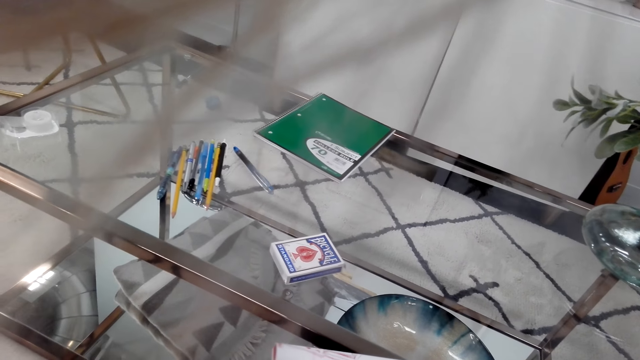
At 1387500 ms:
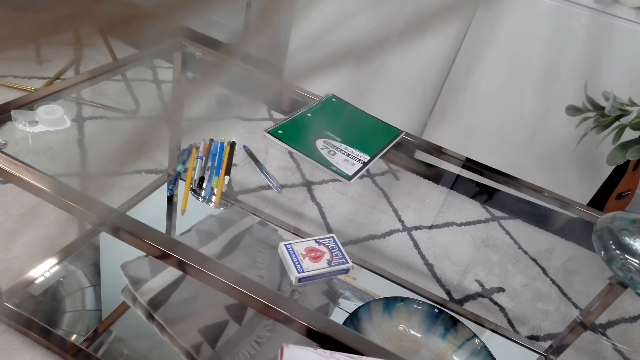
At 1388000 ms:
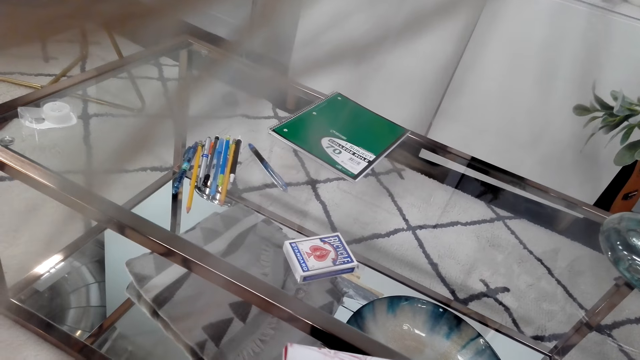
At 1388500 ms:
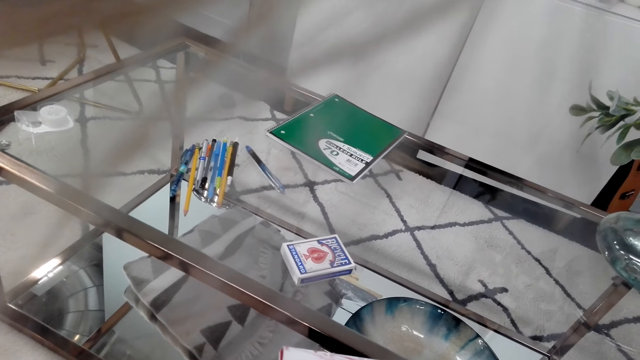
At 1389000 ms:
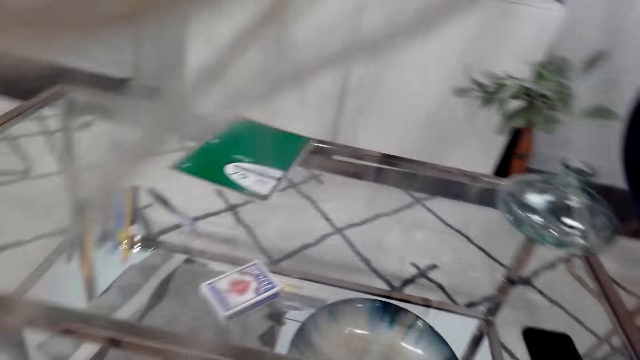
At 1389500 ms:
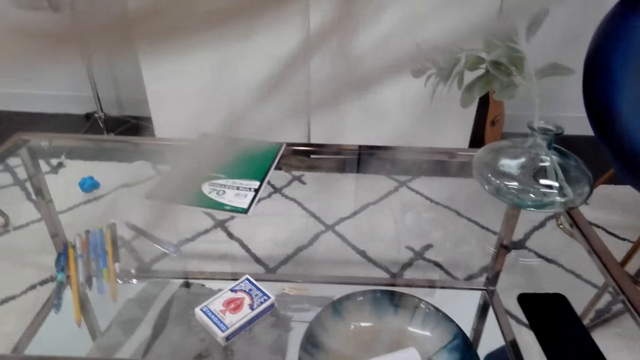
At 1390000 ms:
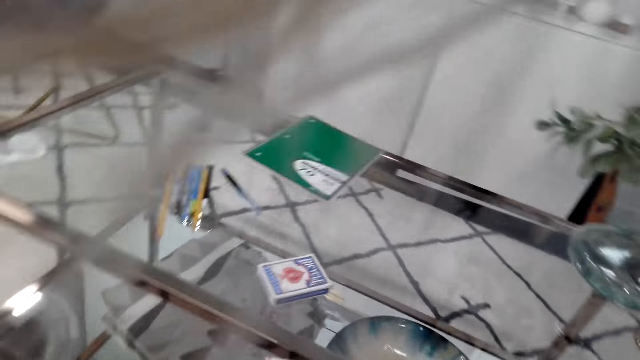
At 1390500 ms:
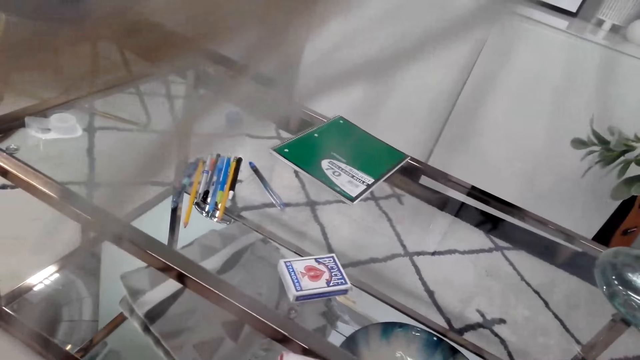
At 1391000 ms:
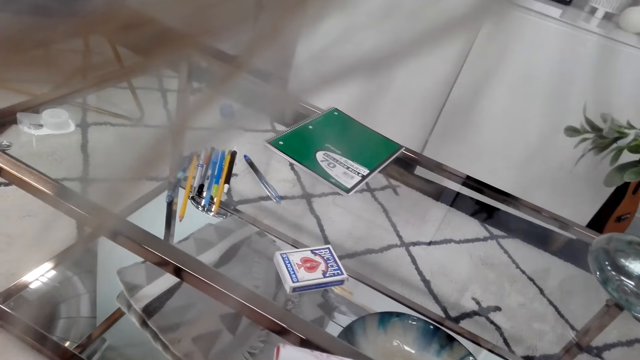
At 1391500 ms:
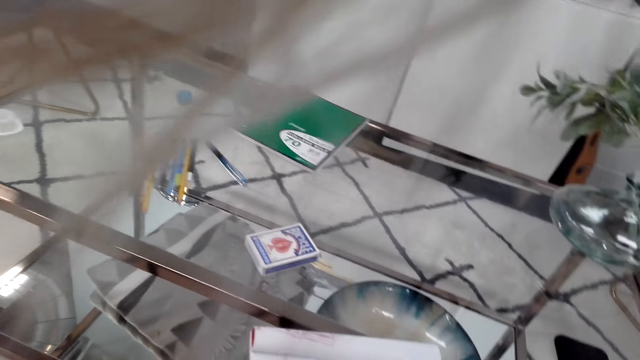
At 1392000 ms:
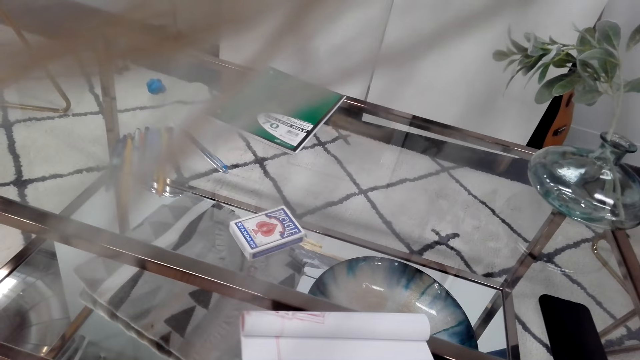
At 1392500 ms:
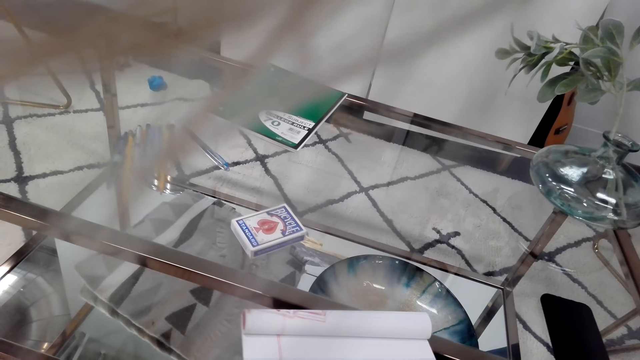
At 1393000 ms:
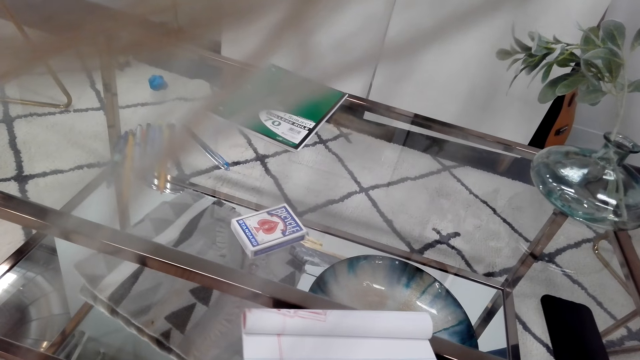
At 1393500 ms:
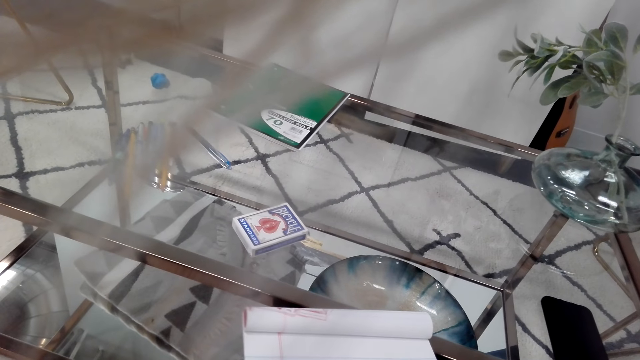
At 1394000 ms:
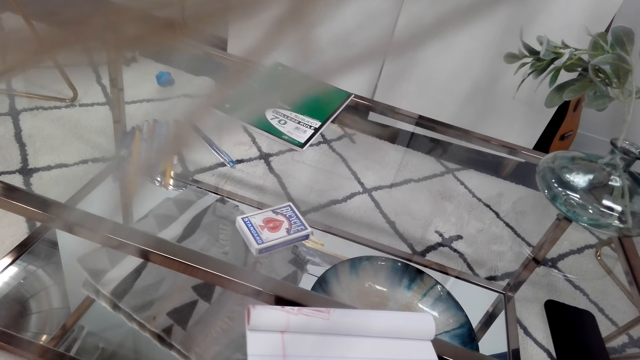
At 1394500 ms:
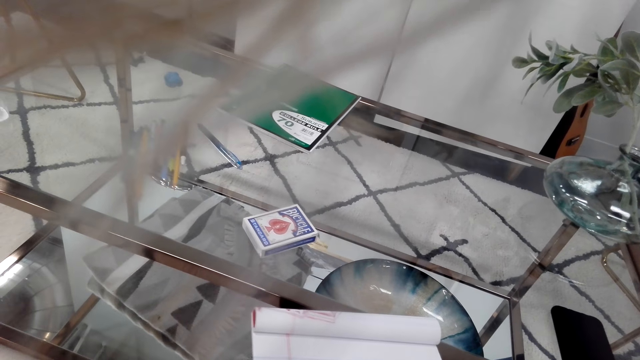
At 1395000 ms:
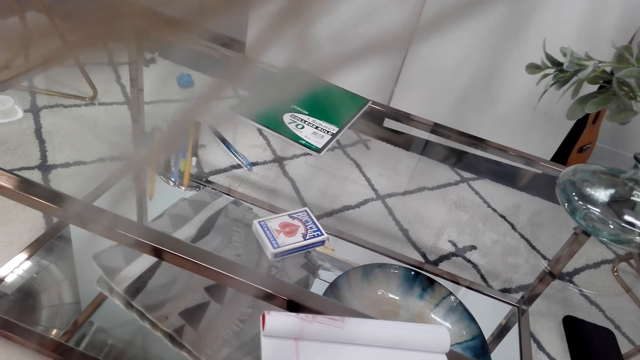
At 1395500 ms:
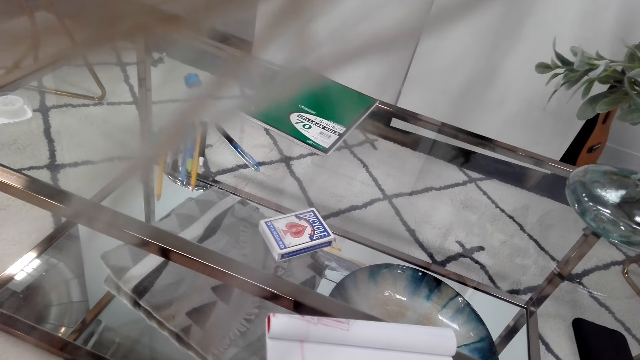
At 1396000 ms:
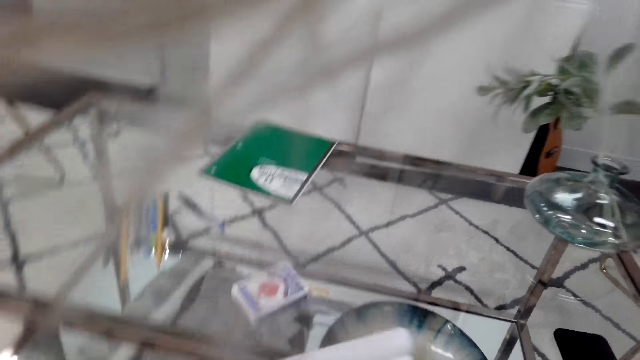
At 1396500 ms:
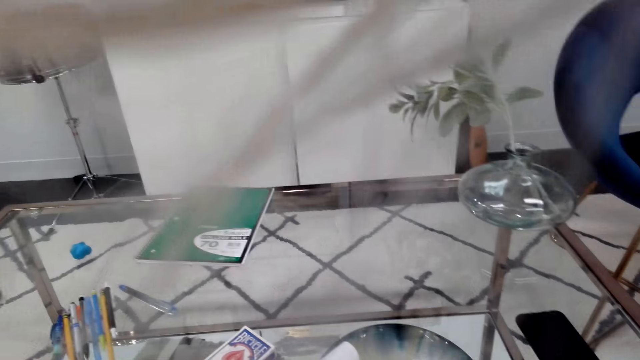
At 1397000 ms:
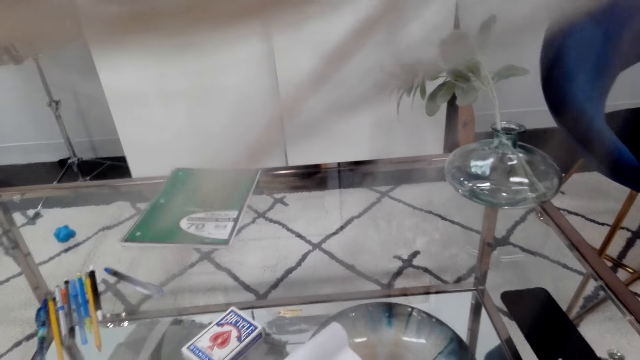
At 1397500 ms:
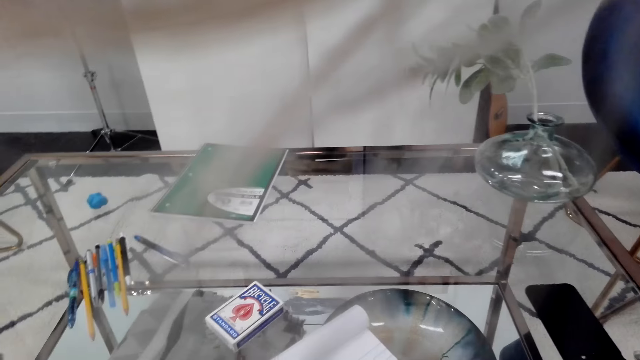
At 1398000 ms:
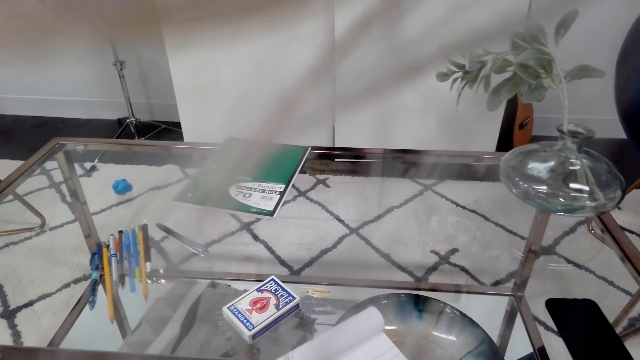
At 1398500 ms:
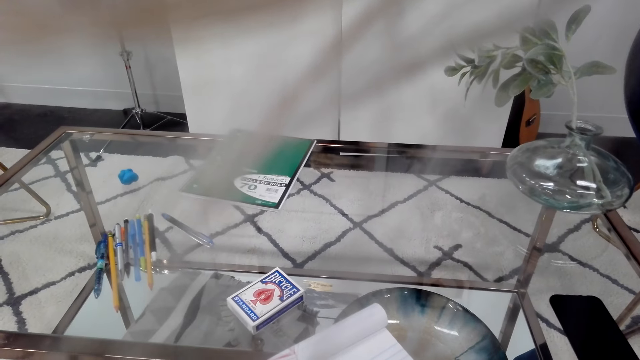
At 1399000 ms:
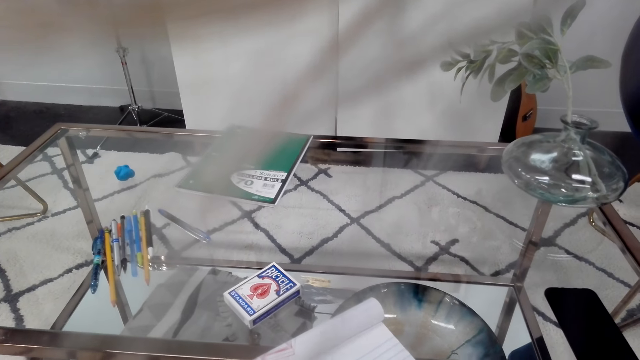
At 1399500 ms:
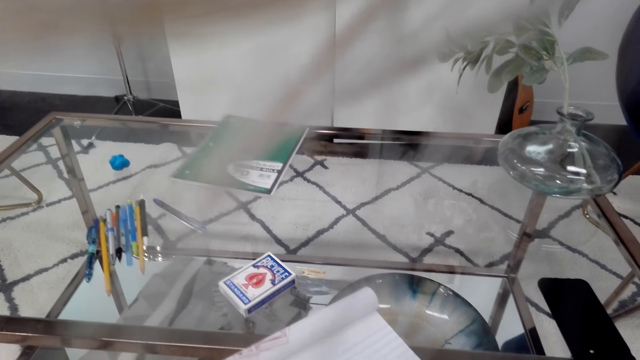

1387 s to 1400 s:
The camera wearer draws in the book.

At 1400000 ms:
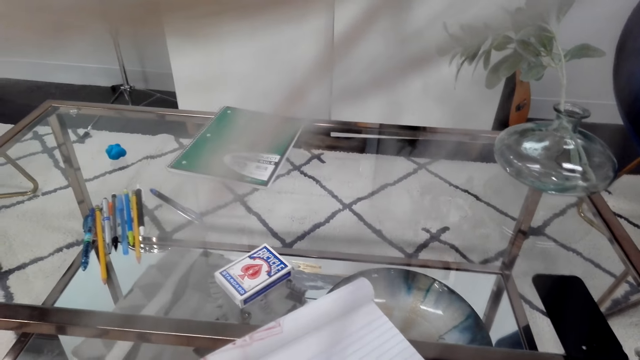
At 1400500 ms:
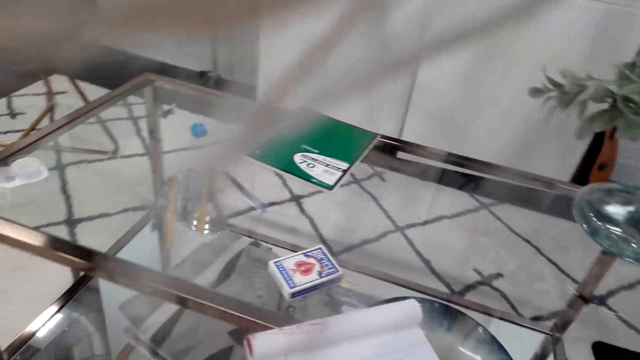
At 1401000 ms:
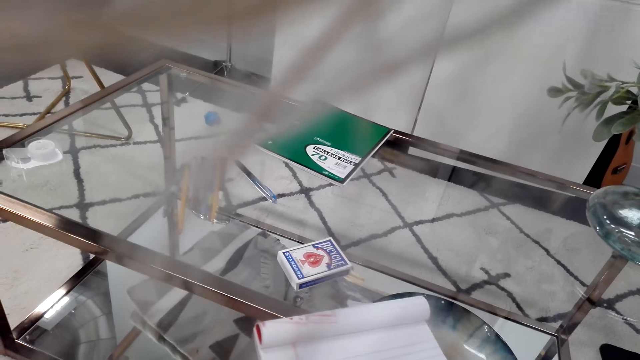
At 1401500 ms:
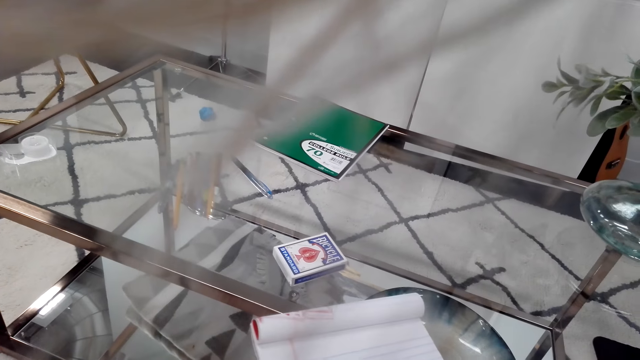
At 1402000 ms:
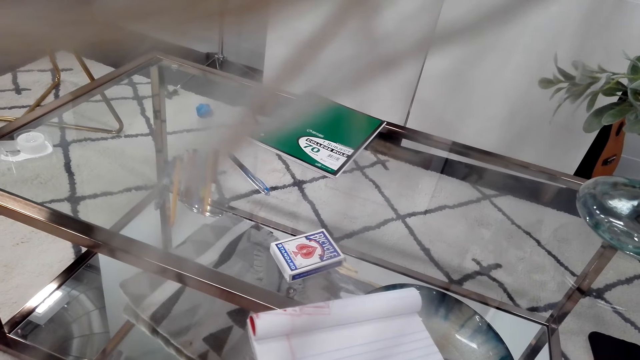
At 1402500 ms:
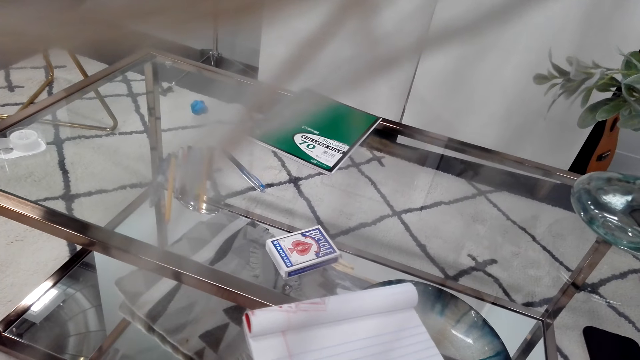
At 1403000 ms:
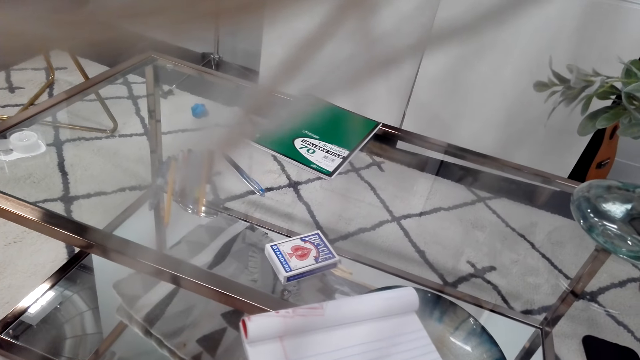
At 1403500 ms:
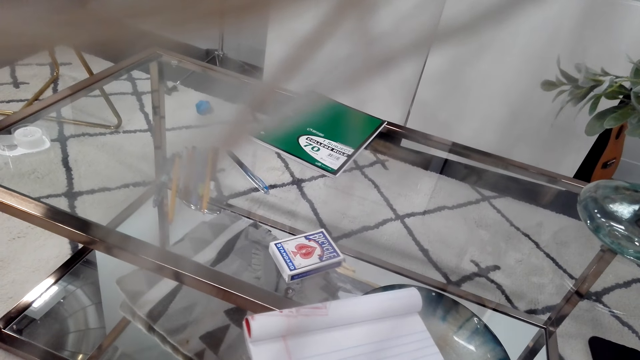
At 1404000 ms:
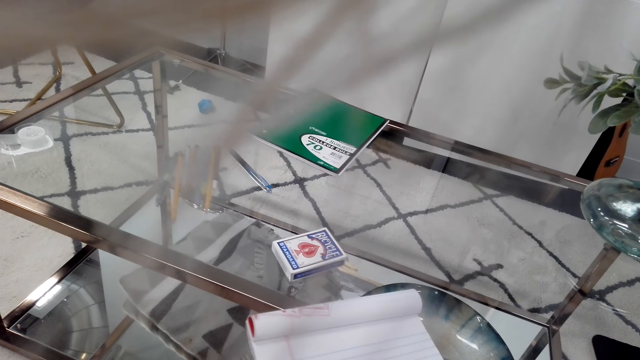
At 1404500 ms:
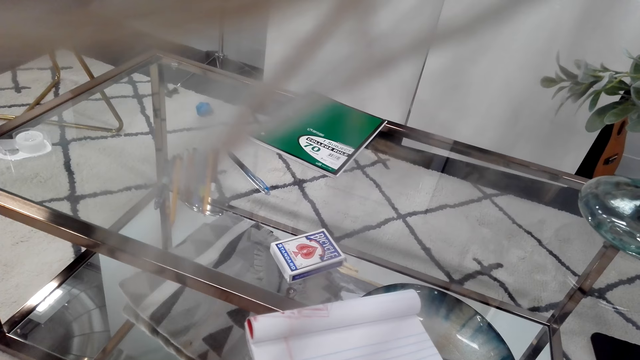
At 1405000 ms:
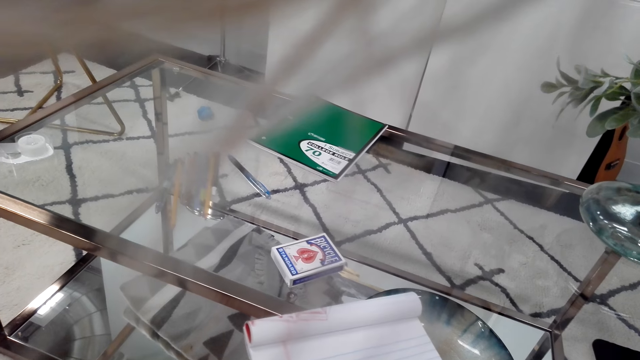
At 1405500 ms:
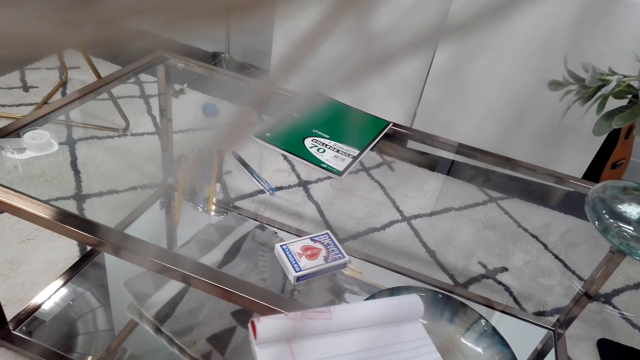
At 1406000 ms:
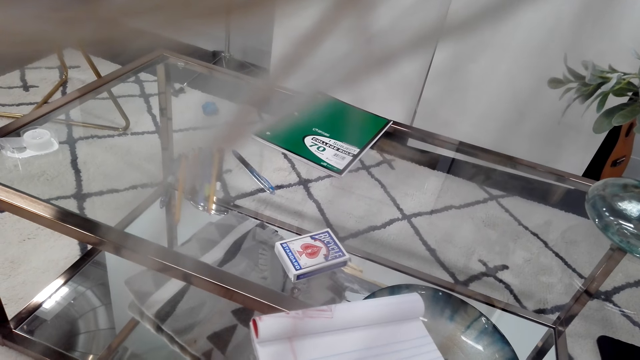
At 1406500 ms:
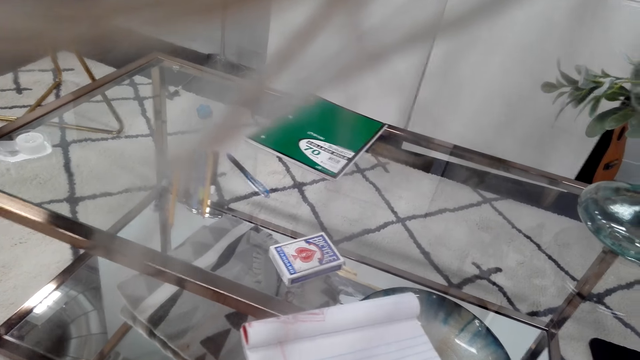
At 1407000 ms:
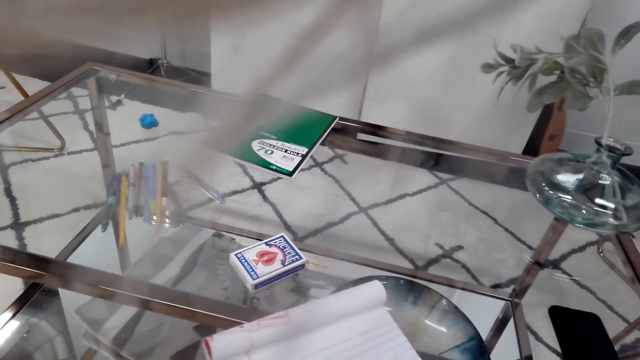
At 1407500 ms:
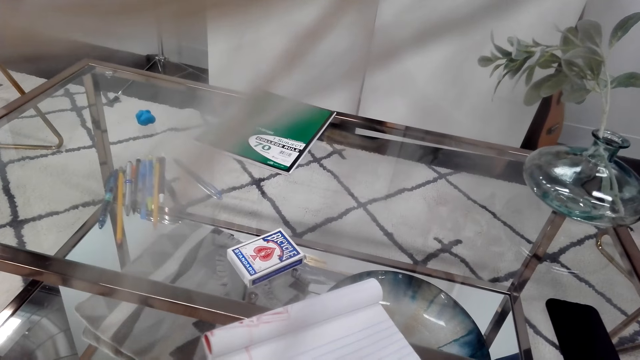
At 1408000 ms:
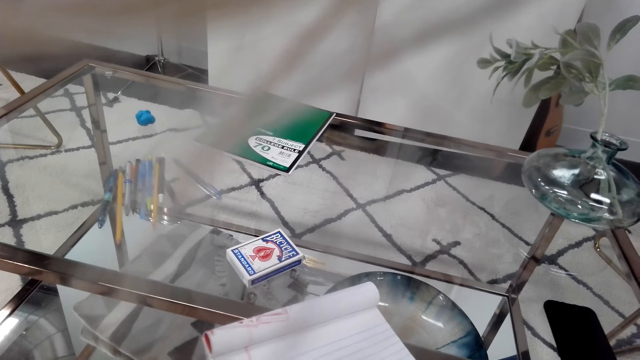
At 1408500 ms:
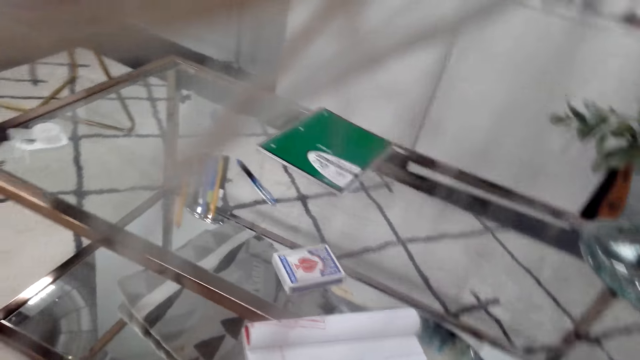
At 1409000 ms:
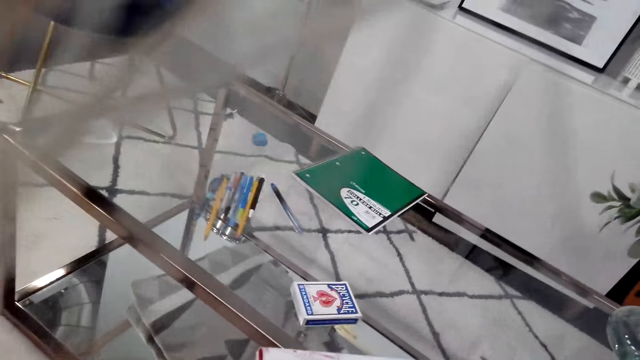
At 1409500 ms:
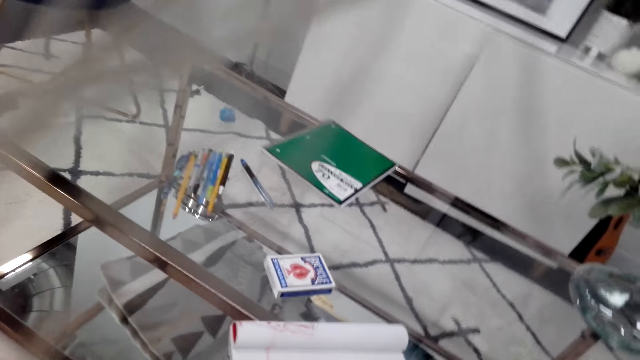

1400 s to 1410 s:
The camera wearer holds the notebook with her hands. She looks around the table.
